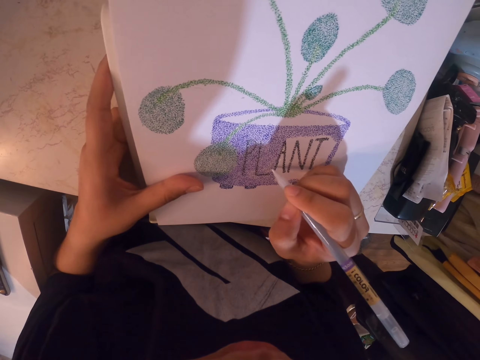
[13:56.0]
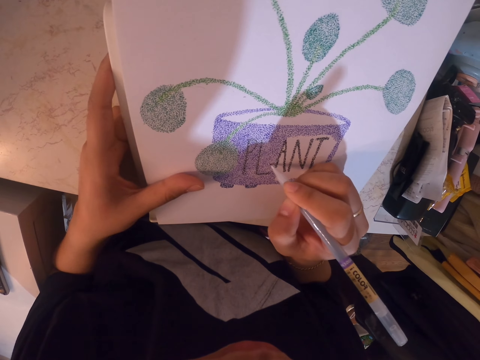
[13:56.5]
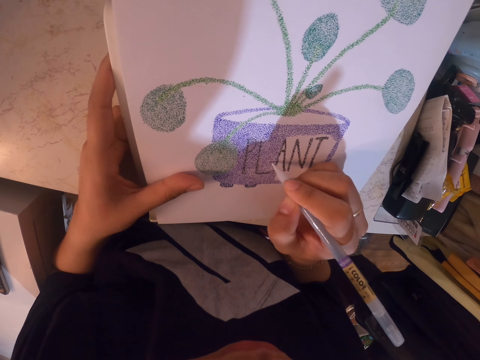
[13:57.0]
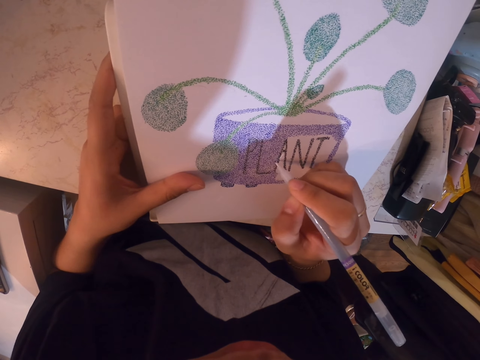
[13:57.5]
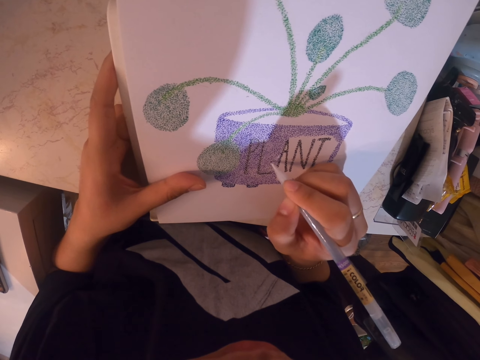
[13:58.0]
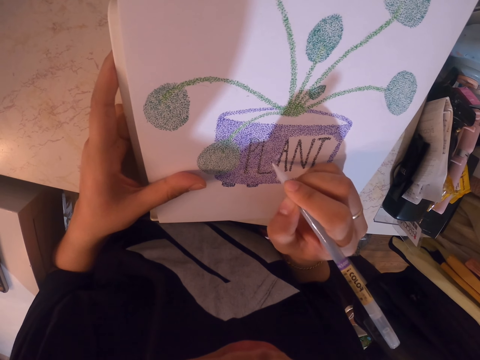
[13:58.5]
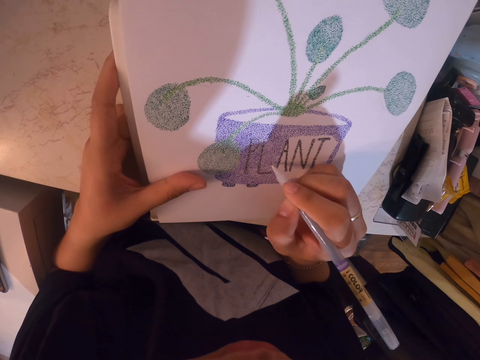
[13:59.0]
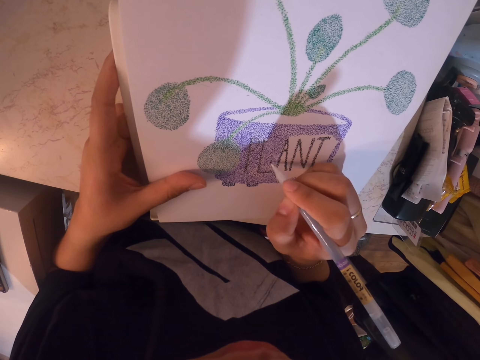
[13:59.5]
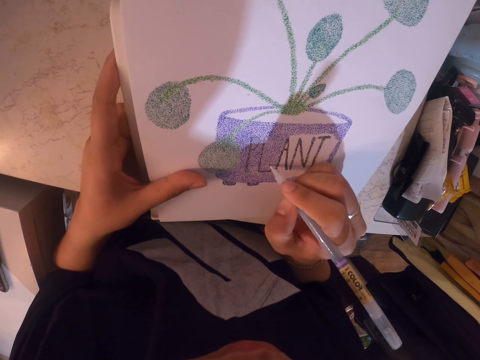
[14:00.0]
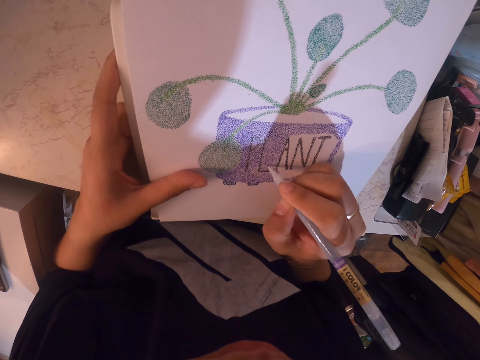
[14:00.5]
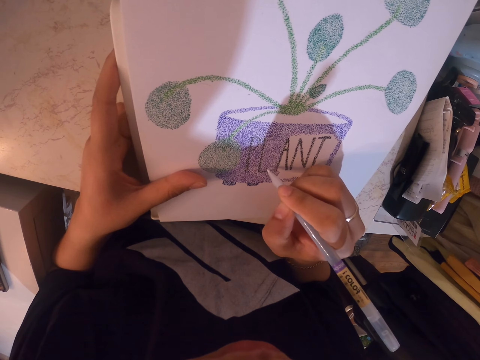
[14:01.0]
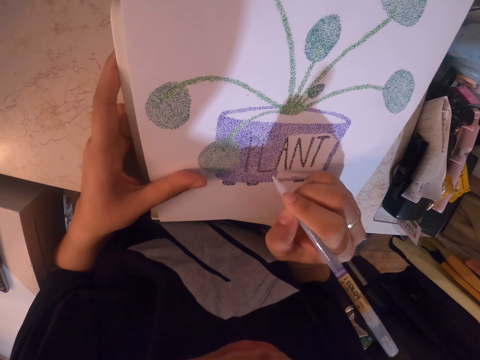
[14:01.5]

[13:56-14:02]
The camera wearer puts dots on the book with the color pen.

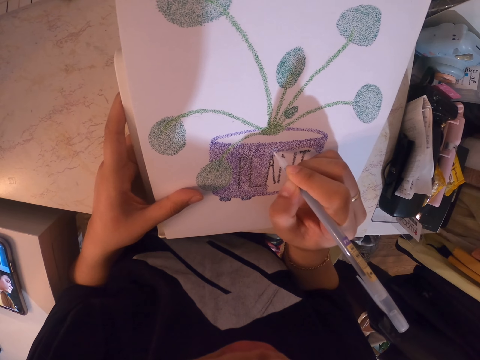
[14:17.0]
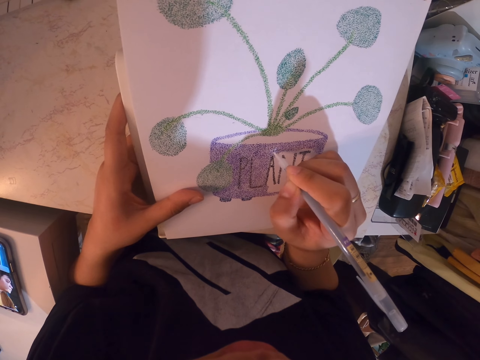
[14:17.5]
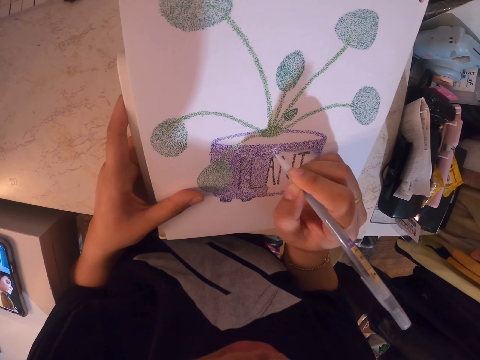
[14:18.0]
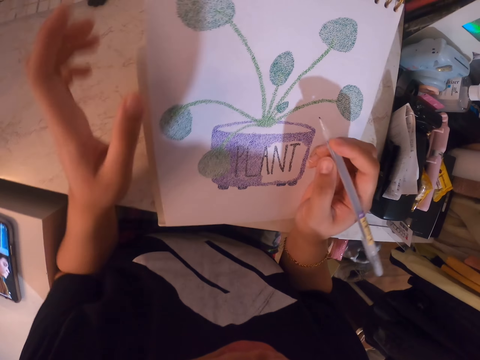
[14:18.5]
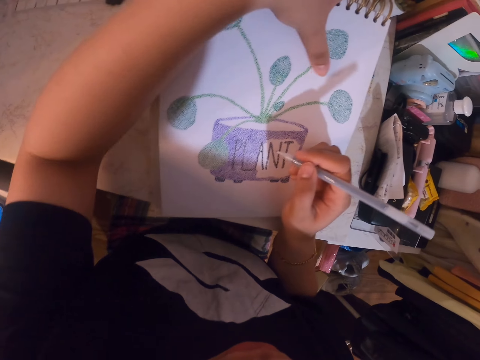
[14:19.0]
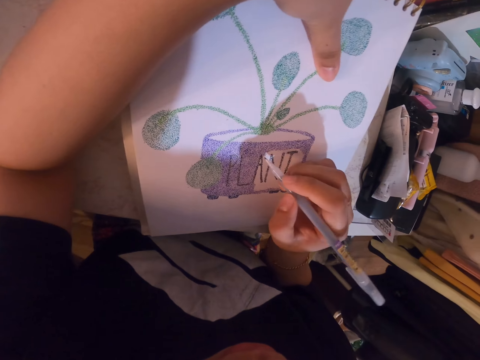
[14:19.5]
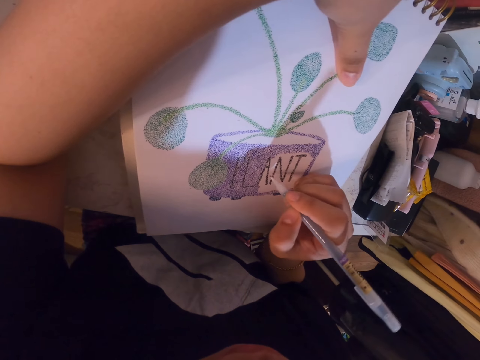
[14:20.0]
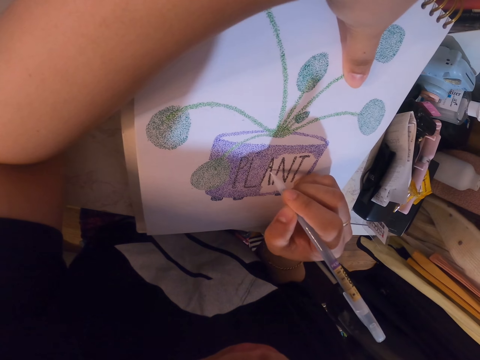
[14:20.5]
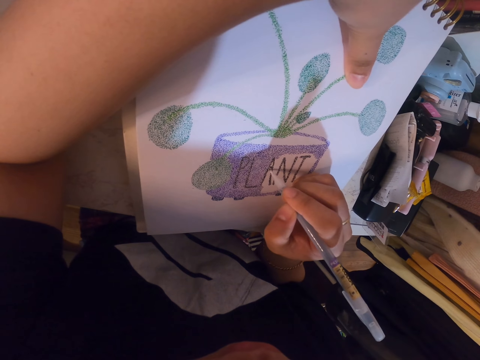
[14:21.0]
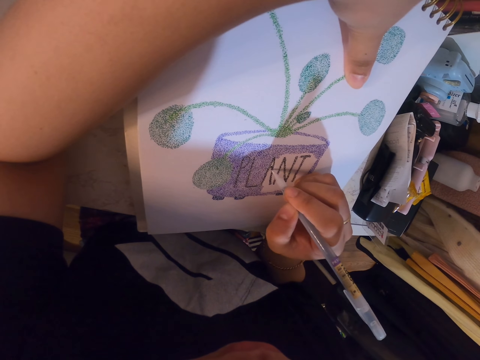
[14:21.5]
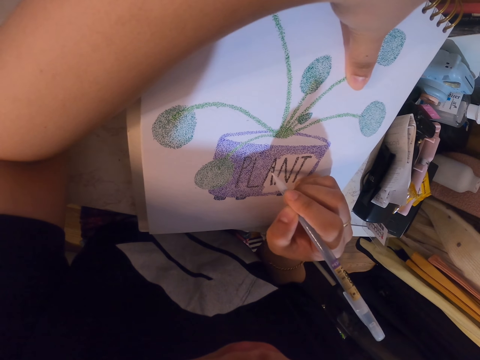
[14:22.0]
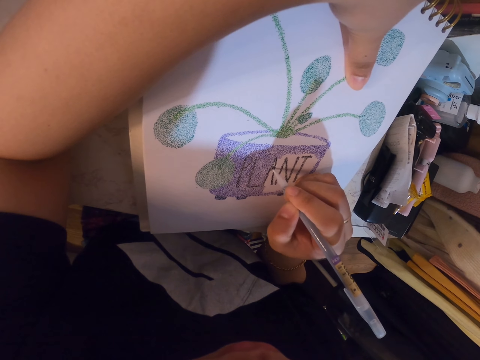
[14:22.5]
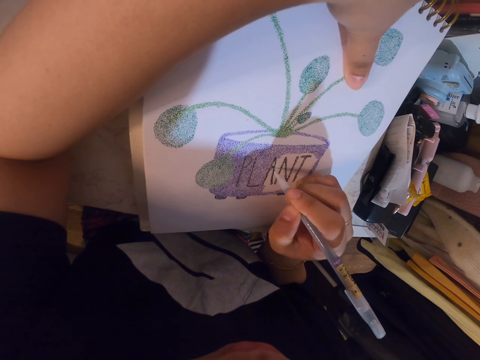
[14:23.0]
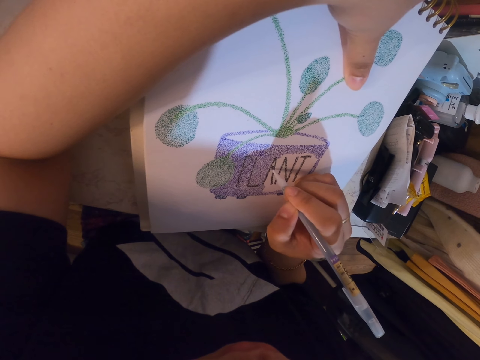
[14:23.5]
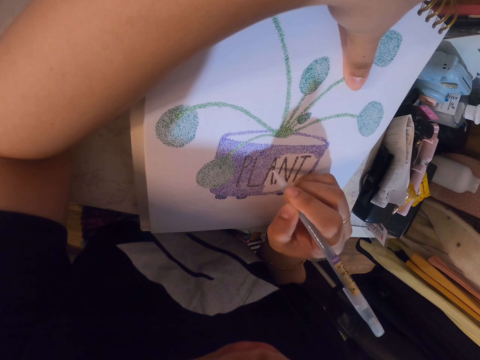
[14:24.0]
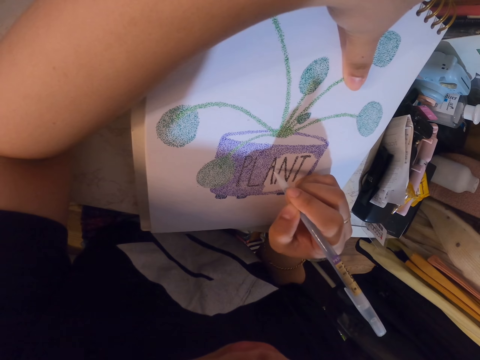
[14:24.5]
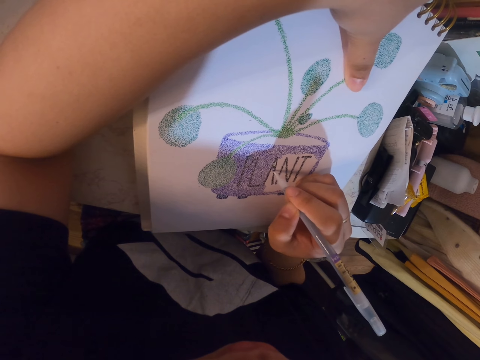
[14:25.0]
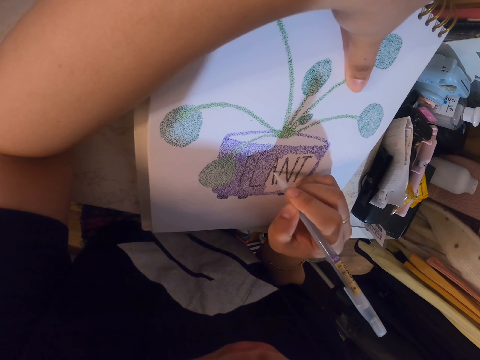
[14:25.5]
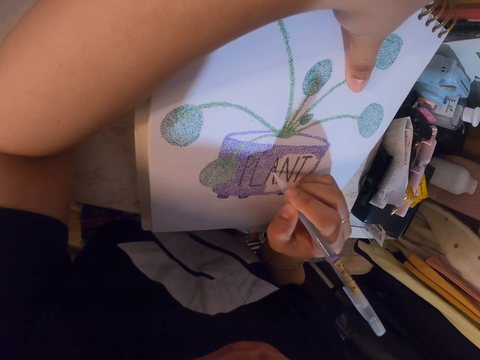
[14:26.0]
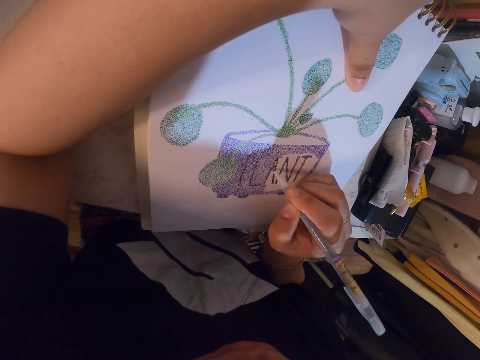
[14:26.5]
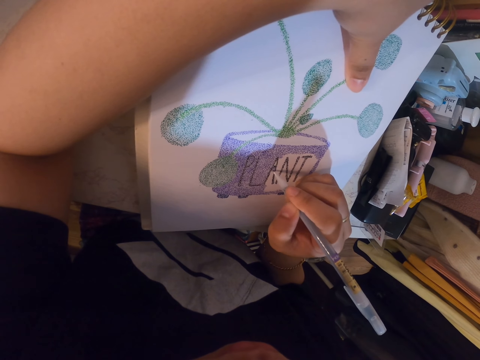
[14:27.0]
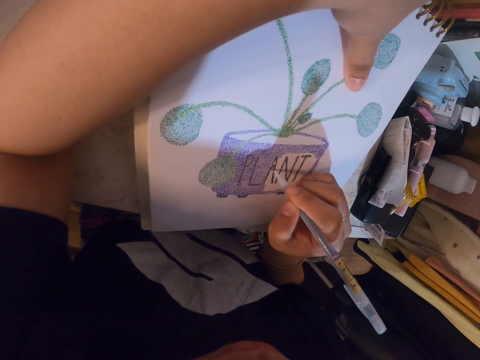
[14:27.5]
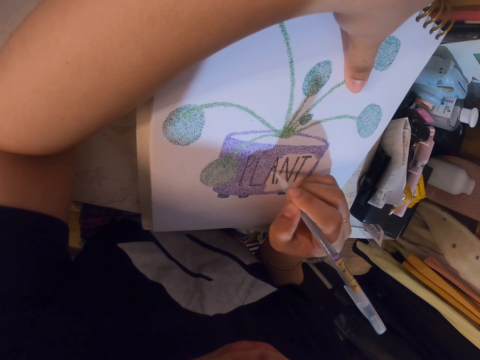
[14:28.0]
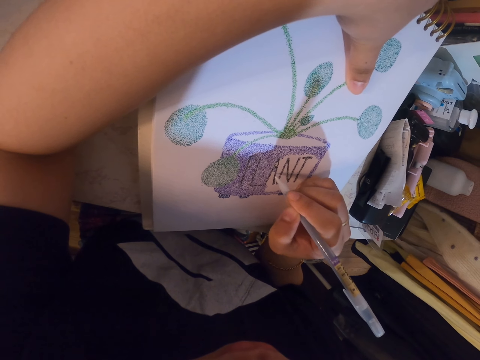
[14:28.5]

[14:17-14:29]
The camera wearer holds the book with her left hand. She puts dots on the book with the color pen.

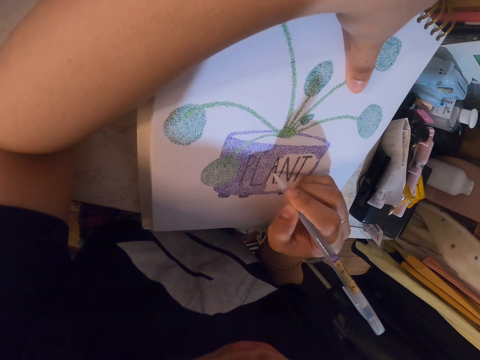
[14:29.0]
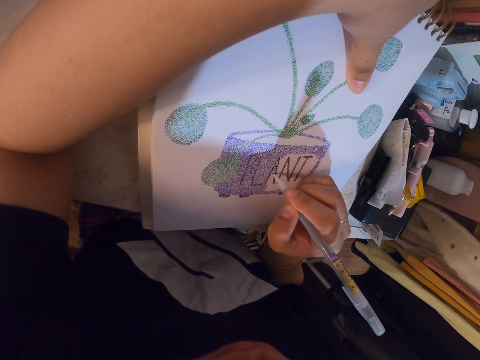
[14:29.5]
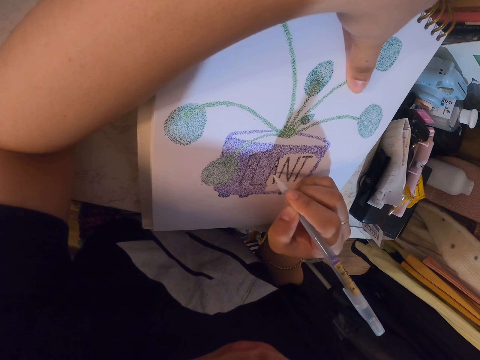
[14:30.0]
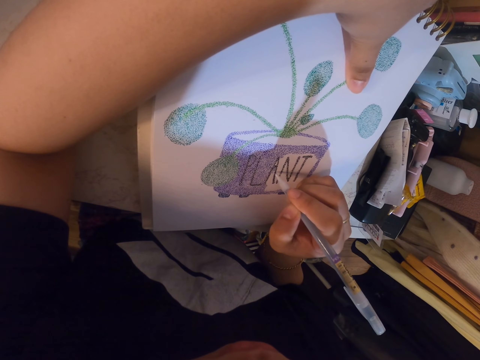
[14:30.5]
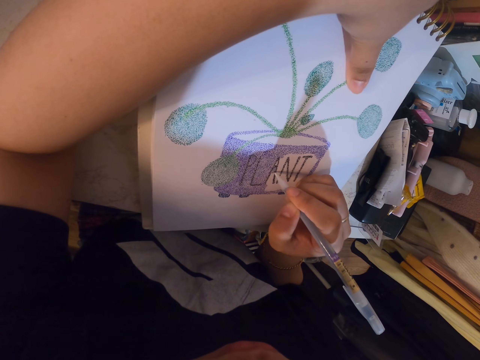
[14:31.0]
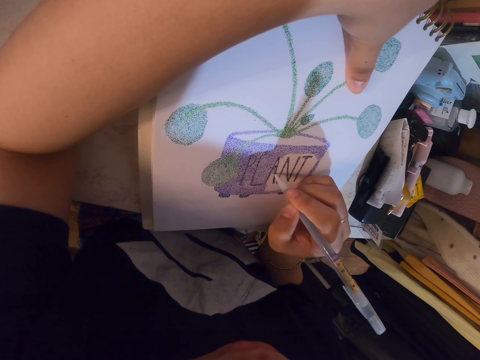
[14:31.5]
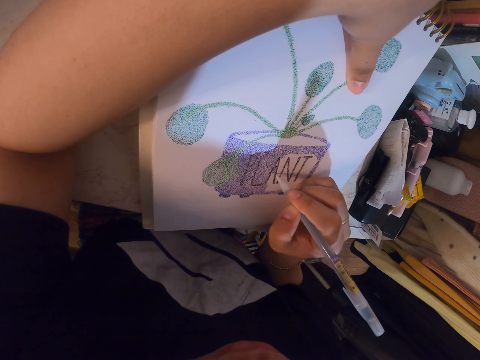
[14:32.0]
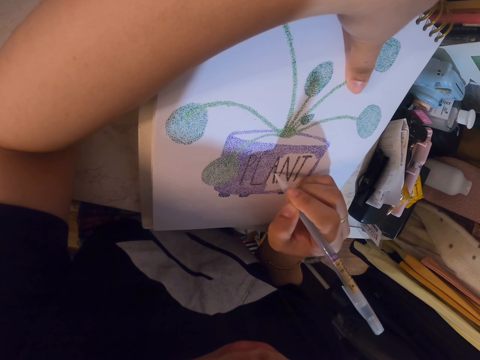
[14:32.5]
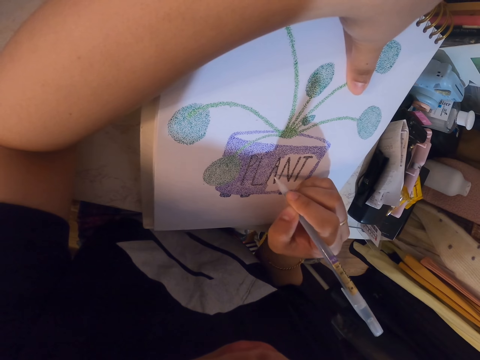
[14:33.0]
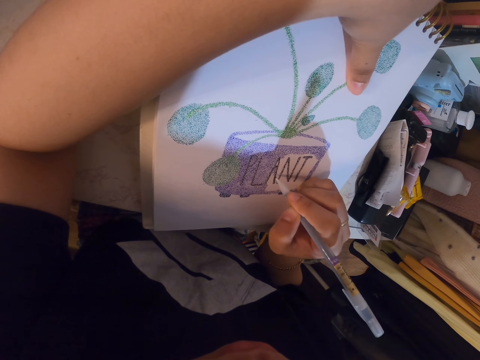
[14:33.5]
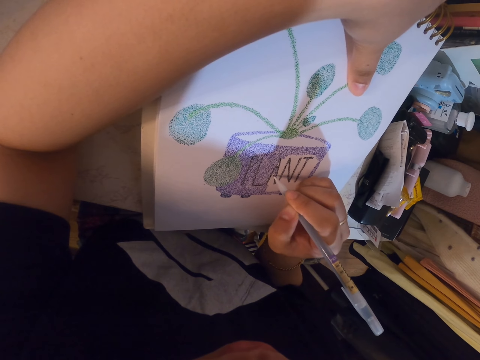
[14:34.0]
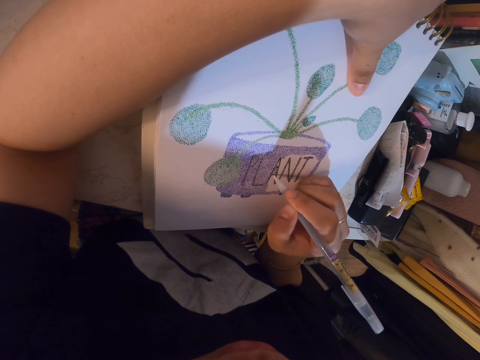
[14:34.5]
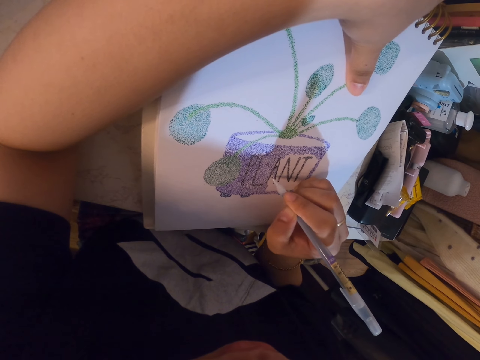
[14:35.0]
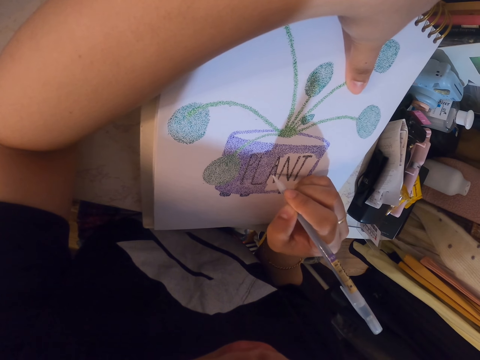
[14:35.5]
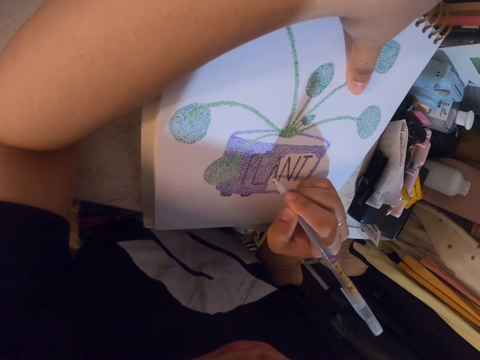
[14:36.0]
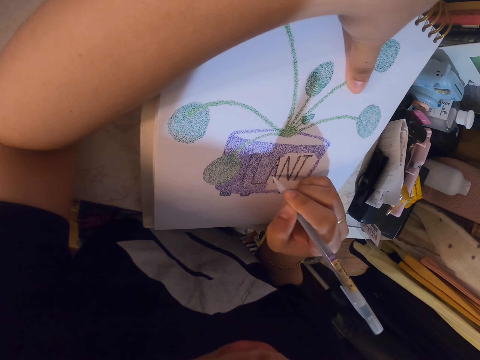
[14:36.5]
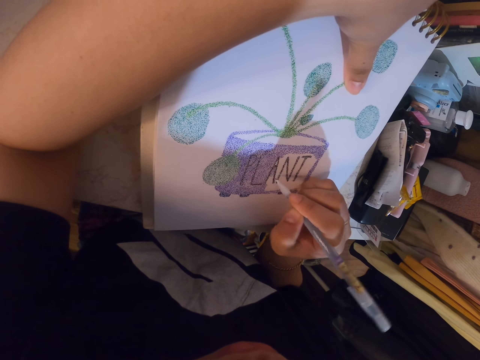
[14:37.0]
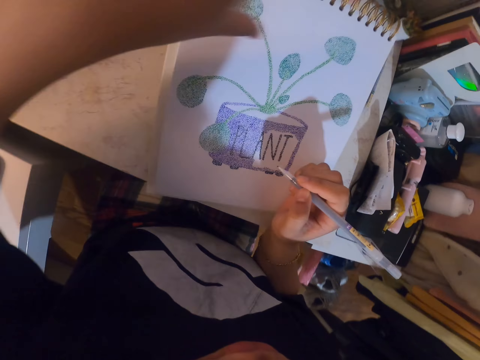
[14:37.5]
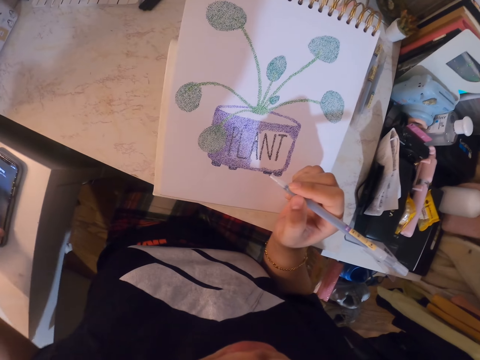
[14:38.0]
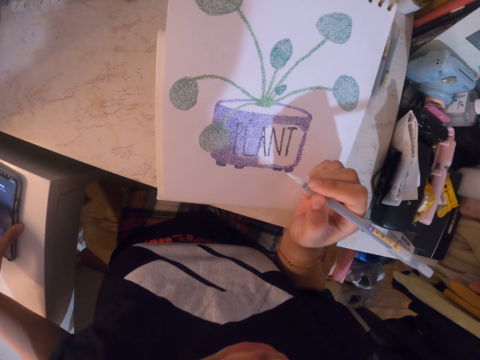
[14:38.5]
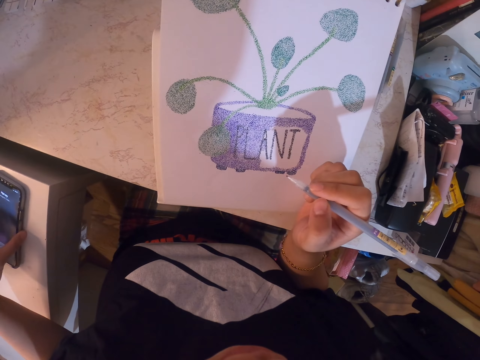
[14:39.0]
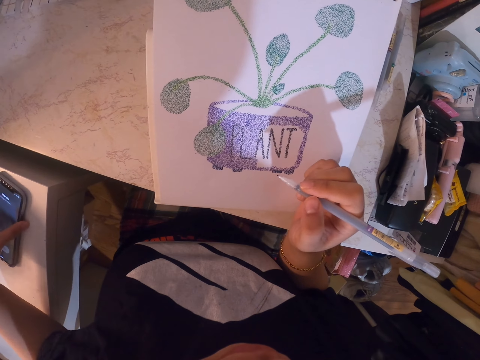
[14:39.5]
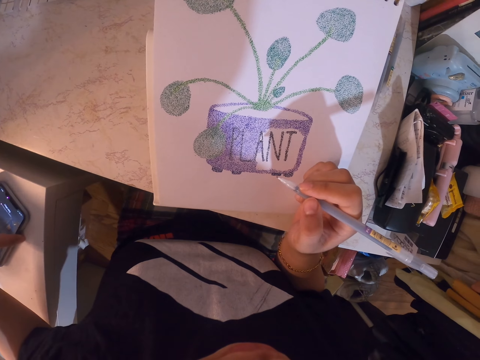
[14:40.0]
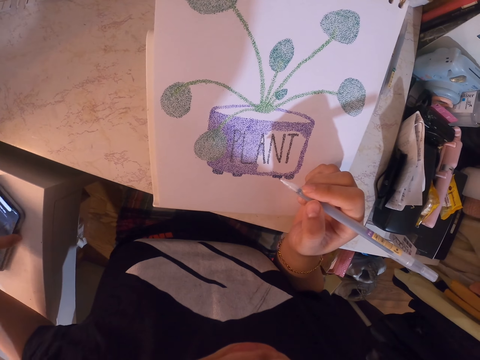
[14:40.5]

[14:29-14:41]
The camera wearer moves the phone on the cabinet. They press their phone.
